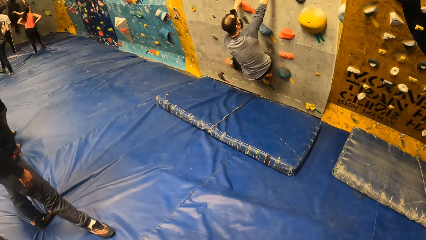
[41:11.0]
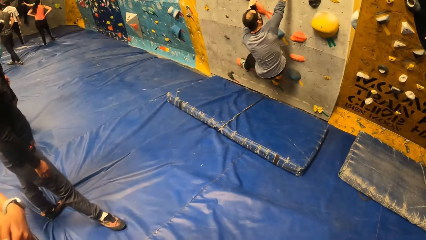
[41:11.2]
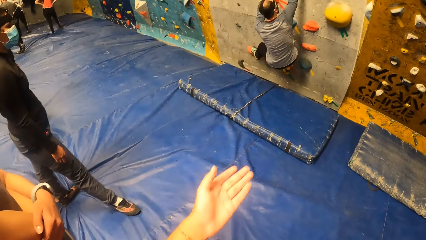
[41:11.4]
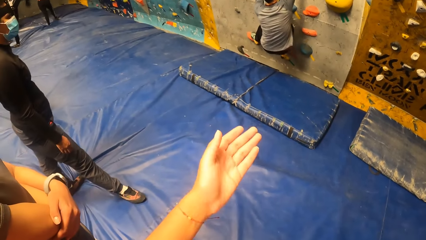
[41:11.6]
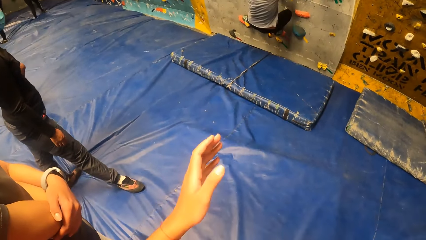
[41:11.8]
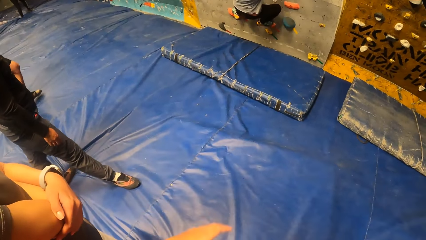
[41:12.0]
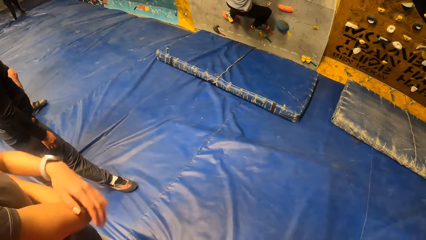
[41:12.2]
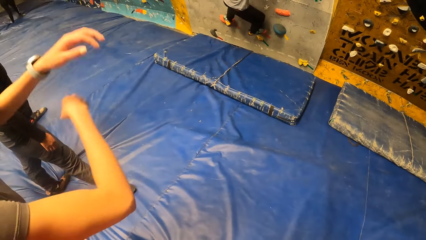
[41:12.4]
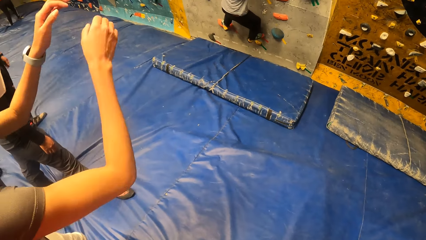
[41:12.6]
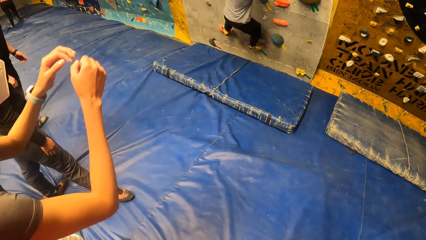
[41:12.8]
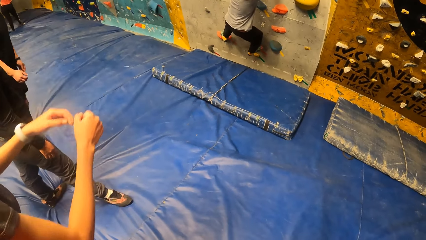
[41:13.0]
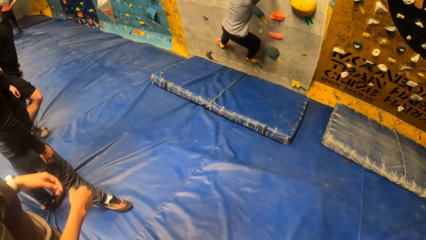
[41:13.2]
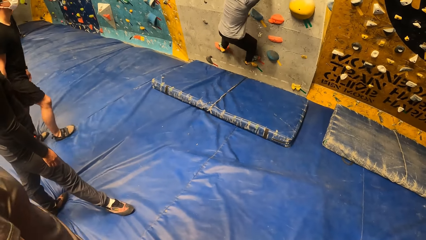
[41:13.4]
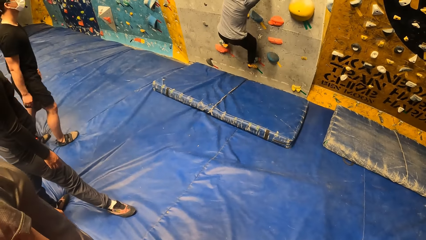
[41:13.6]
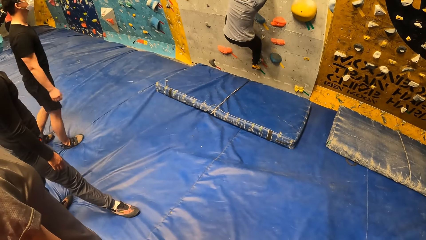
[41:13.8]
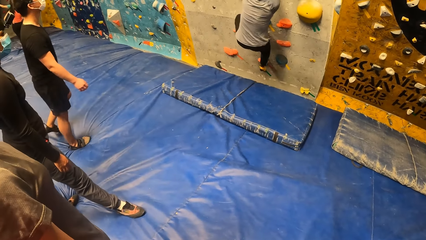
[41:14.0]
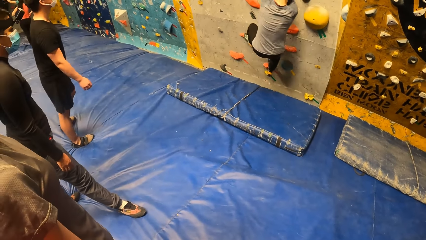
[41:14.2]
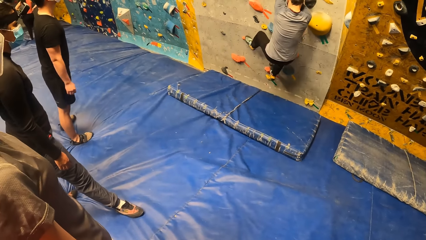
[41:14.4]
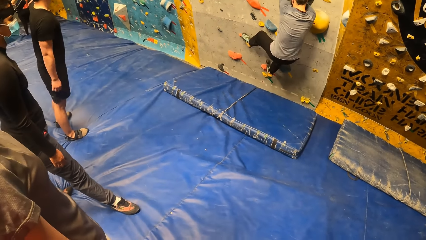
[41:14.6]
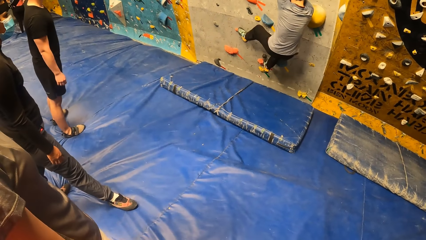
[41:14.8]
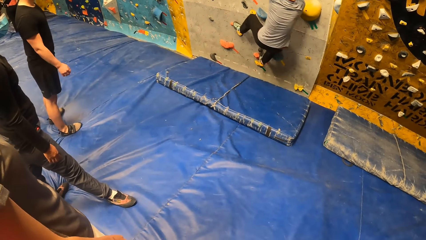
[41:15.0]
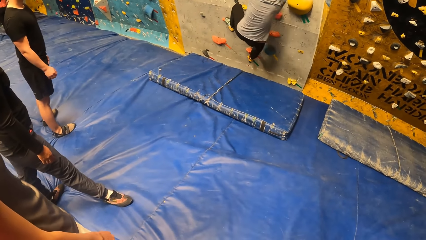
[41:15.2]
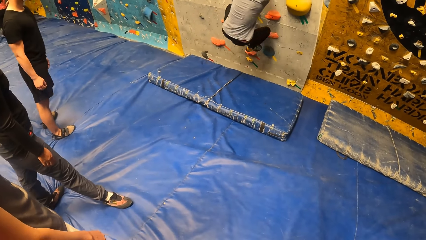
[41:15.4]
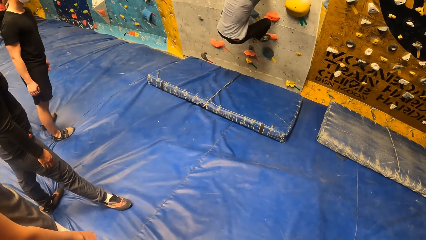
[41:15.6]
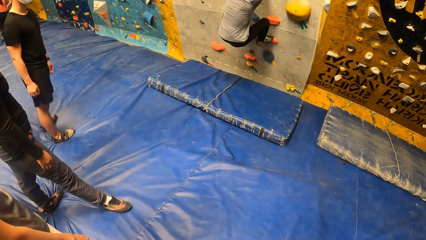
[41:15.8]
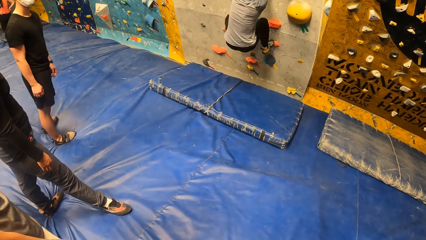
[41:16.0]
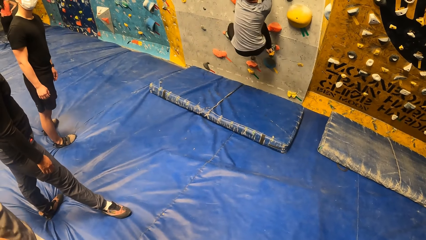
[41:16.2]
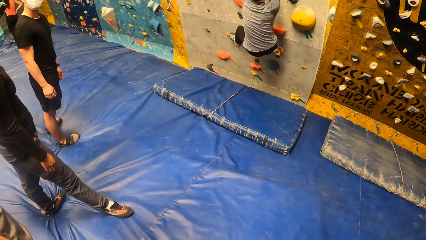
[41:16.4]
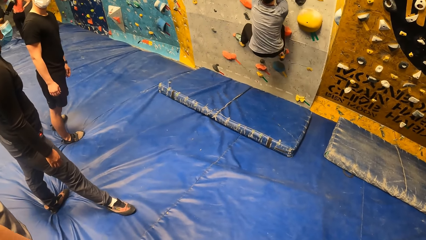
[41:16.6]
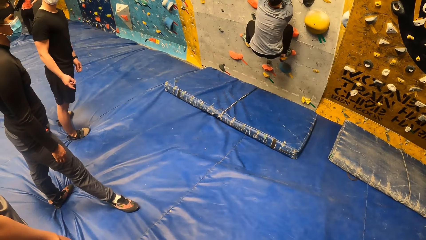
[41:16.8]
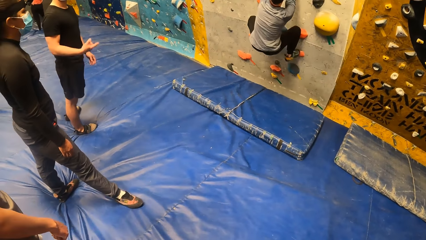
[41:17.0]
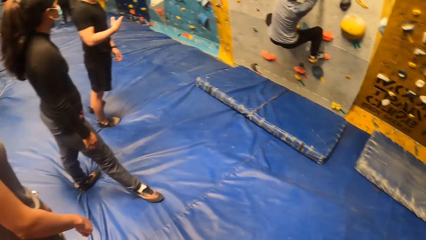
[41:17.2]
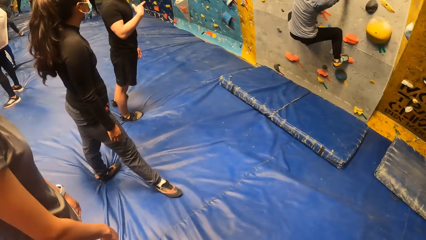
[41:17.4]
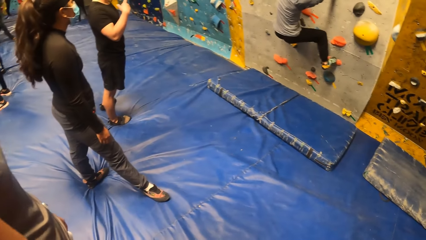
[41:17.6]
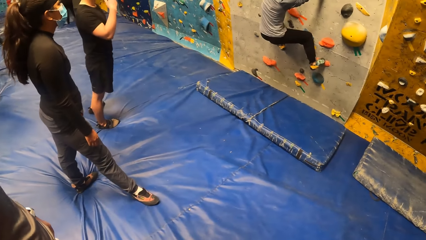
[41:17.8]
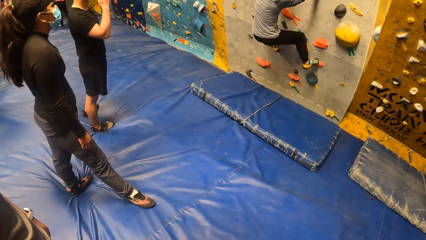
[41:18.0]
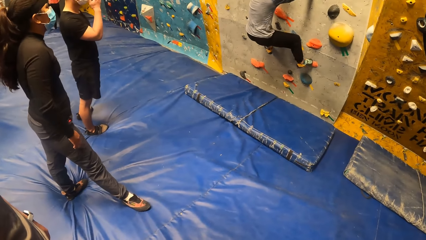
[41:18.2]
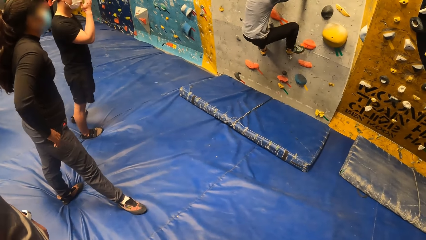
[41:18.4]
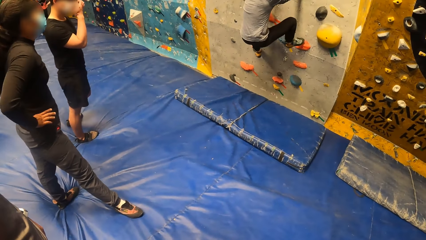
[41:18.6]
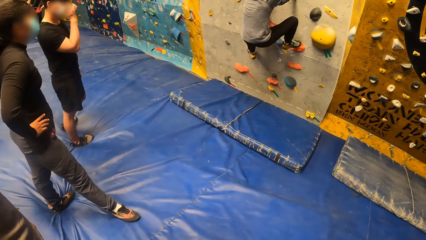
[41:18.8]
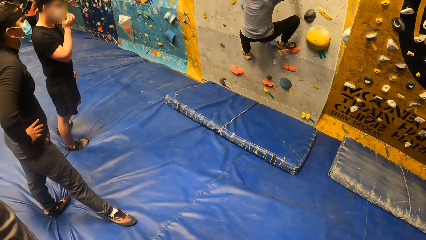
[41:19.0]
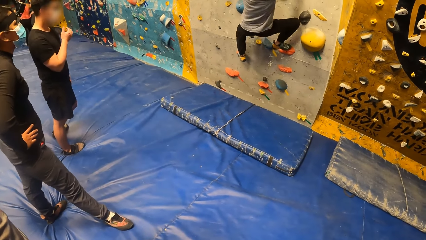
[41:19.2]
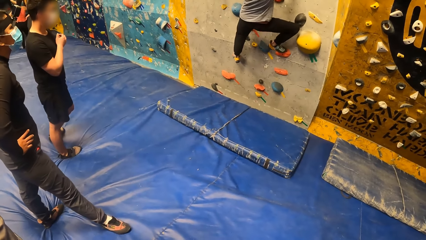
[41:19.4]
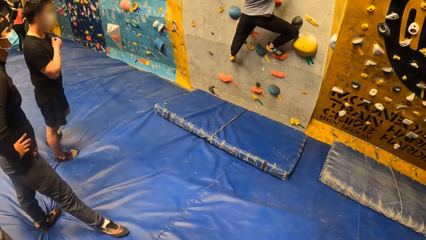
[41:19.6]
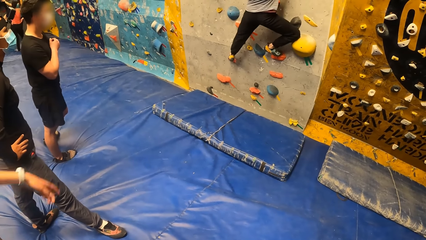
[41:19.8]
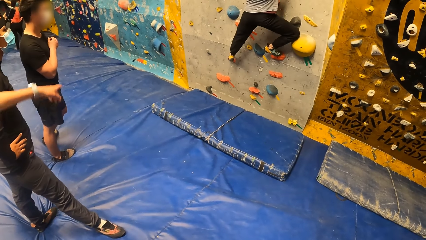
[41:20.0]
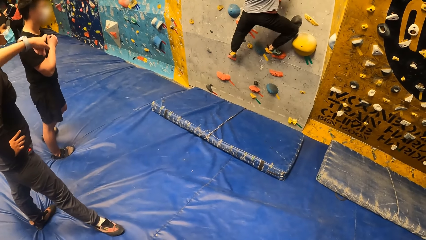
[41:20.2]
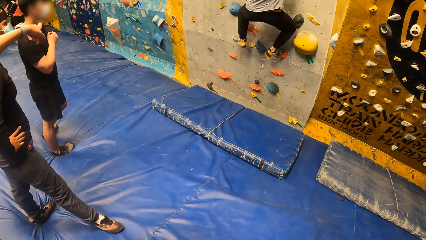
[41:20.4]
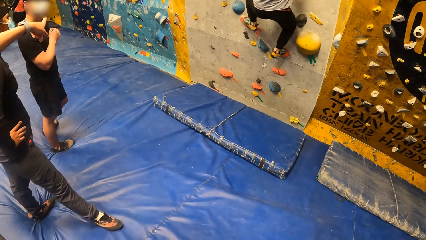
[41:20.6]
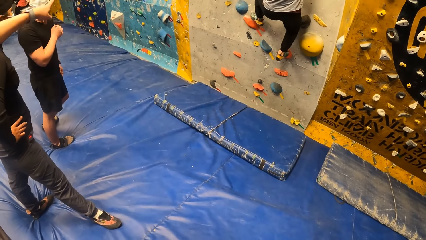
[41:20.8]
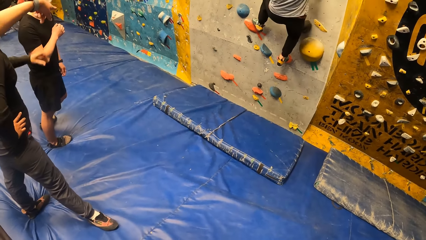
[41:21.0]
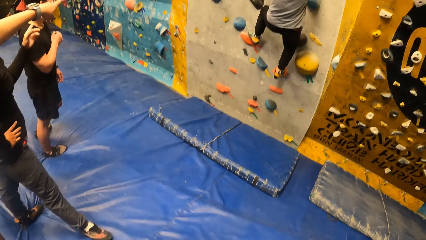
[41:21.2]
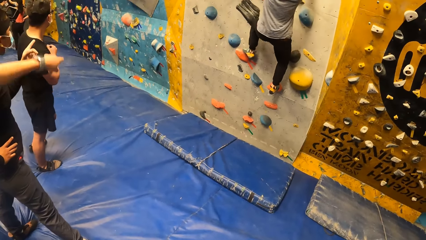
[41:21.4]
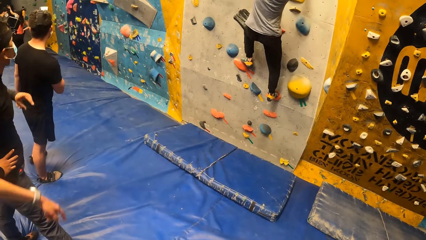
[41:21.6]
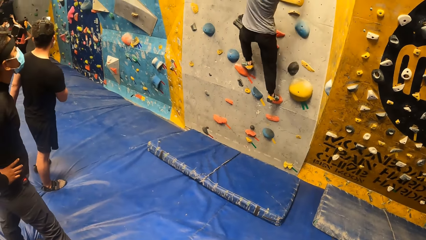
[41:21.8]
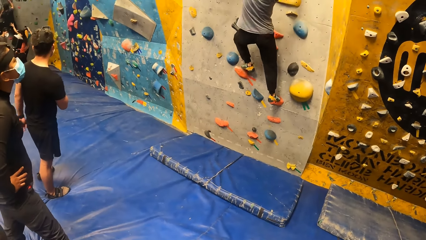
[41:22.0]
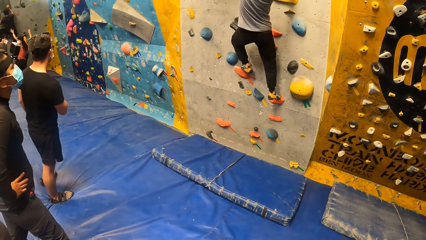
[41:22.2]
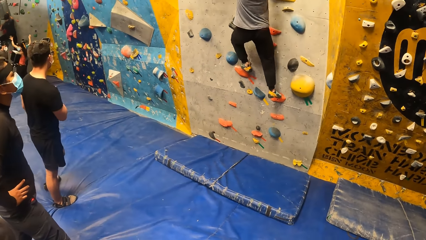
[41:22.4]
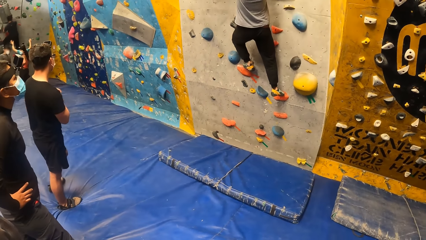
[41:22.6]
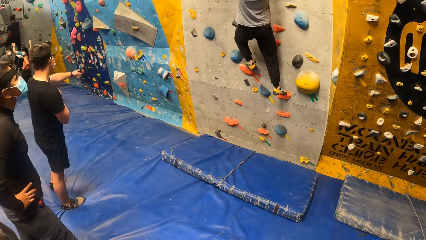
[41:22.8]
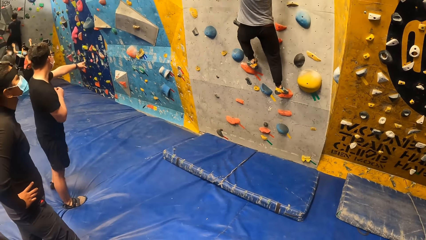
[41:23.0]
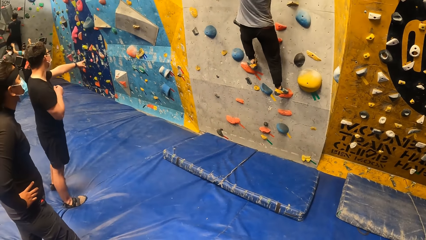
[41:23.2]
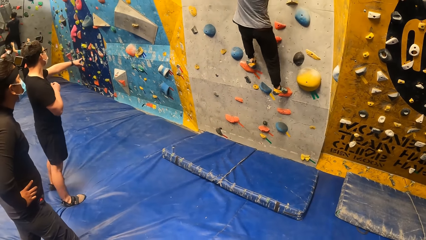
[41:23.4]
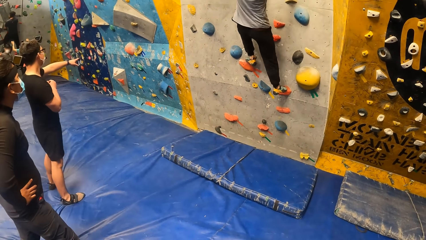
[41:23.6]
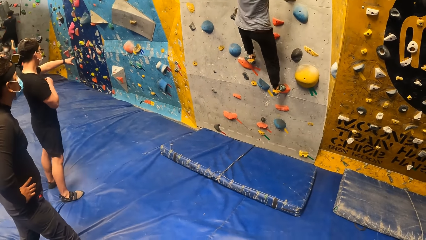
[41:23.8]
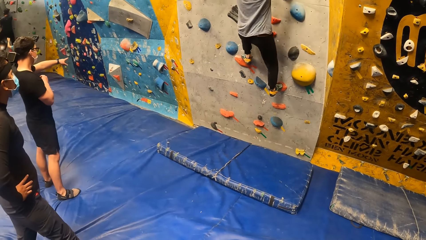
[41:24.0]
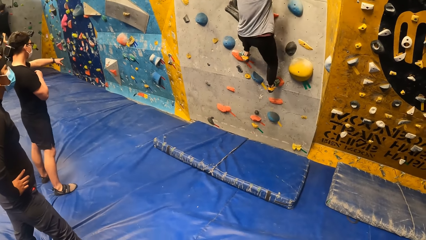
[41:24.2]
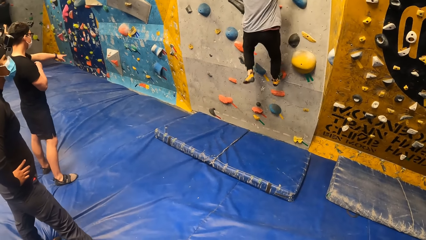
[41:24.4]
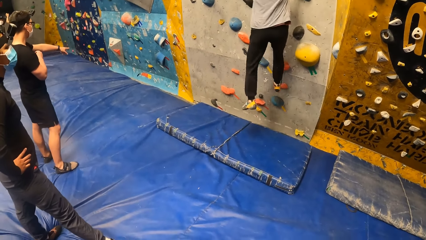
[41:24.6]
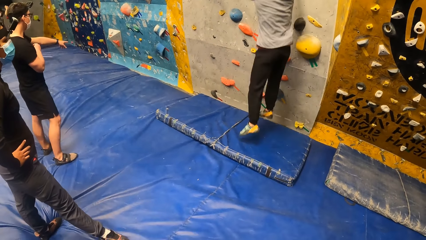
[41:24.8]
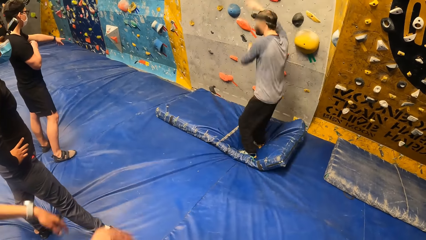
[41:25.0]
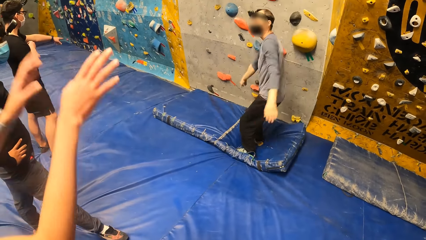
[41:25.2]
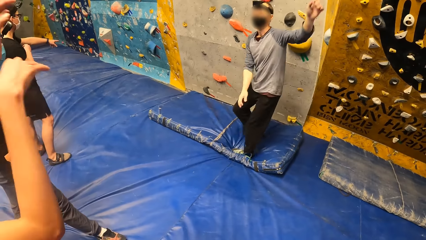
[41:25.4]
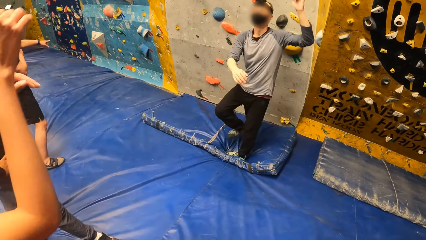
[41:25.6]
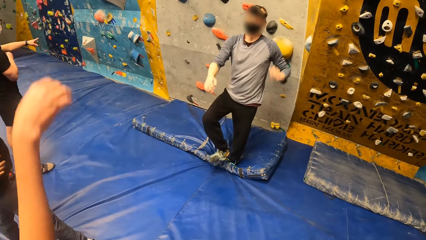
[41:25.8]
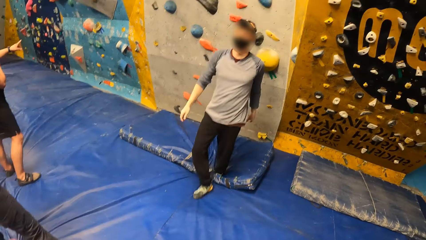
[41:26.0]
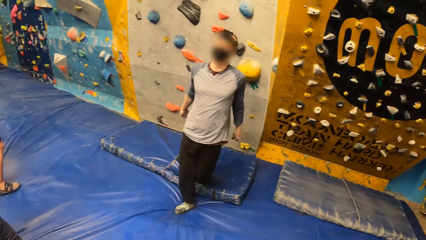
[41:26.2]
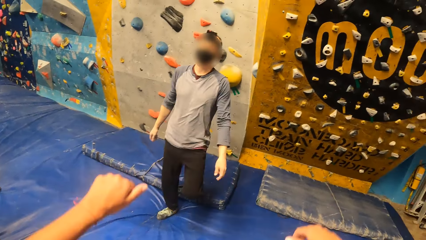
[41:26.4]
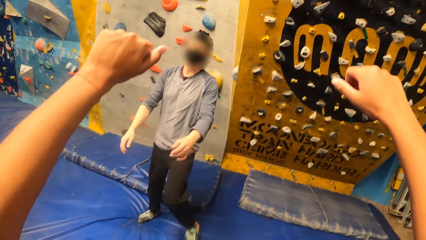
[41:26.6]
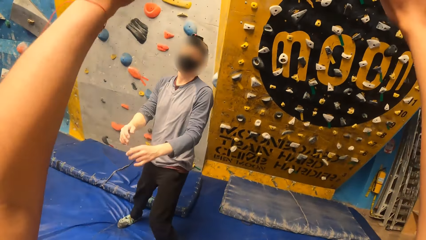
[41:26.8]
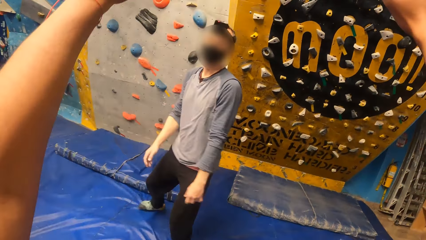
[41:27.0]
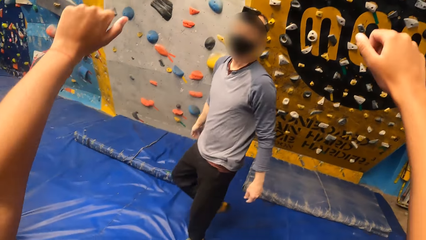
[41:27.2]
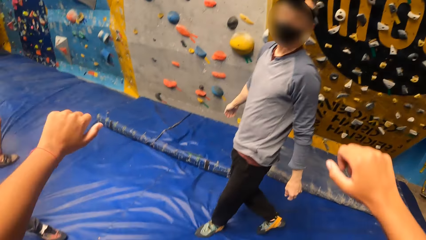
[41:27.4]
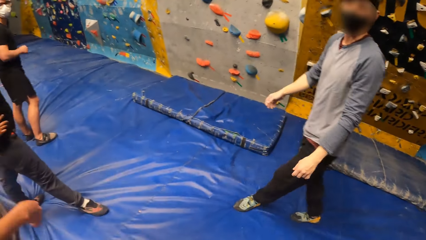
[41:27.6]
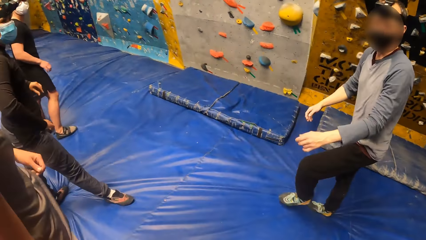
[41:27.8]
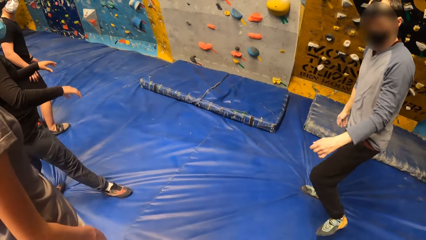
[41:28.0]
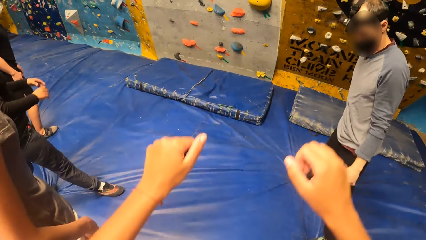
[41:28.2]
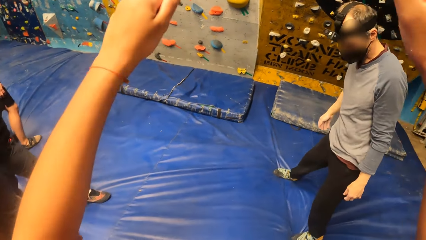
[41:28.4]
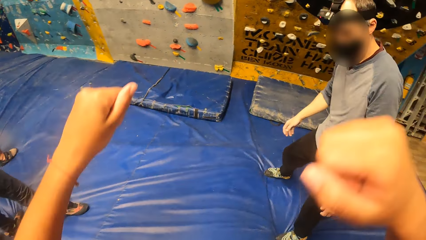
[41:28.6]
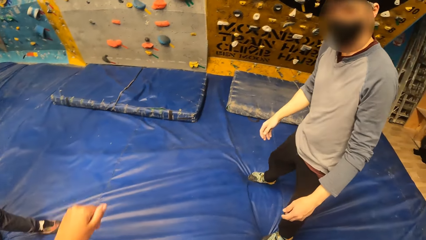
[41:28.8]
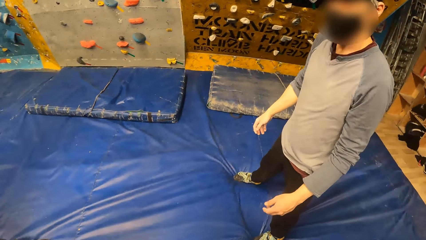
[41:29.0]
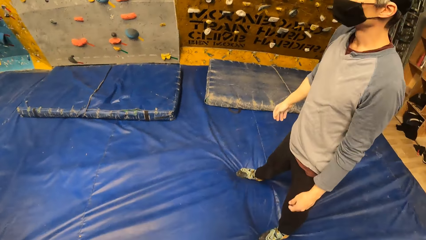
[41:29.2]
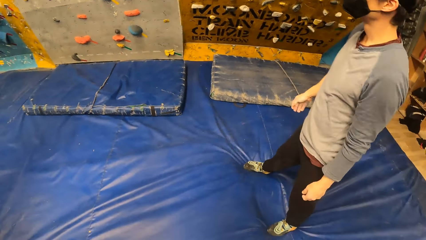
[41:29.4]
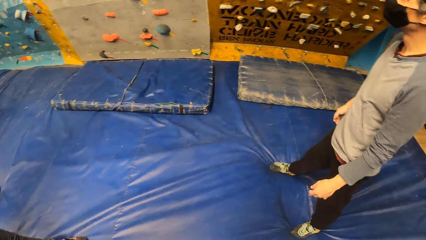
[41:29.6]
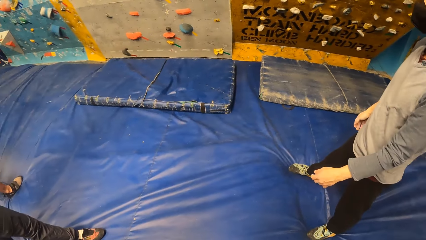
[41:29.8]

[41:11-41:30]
The camera wearer interacts with the man. The man jumps from the climbing wall. The camera wearer raises the hands. The man interacts with the camera wearer and a group of people. The camera wearer lowers the hands. They raise the hands. They lower the hands. They look at the climbing wall.
